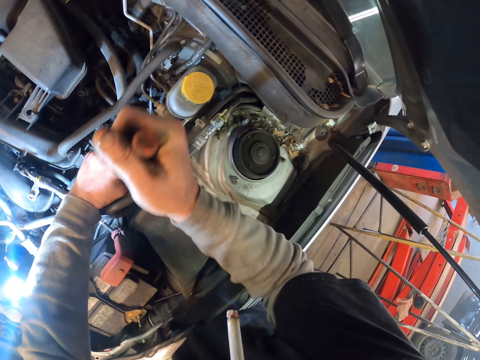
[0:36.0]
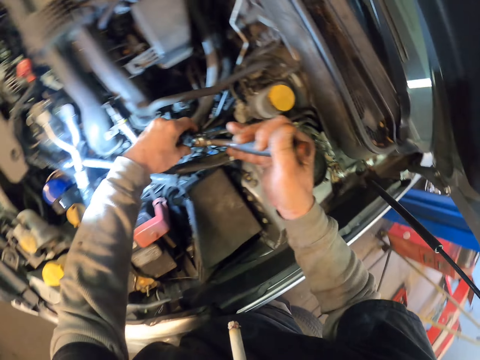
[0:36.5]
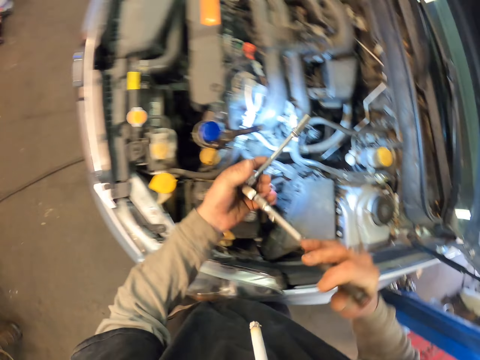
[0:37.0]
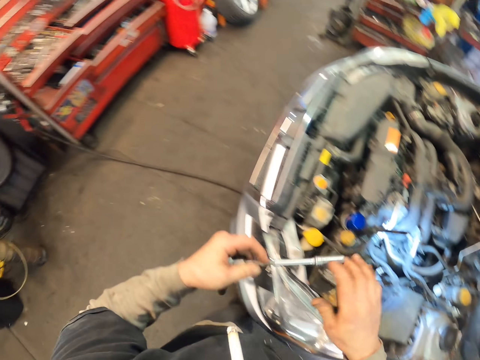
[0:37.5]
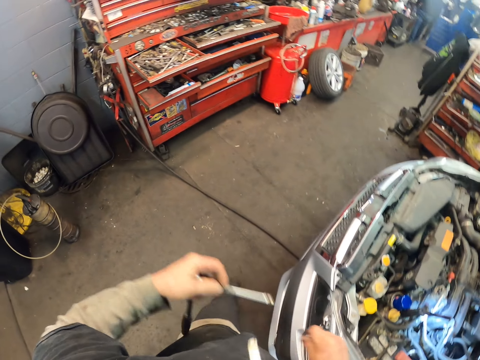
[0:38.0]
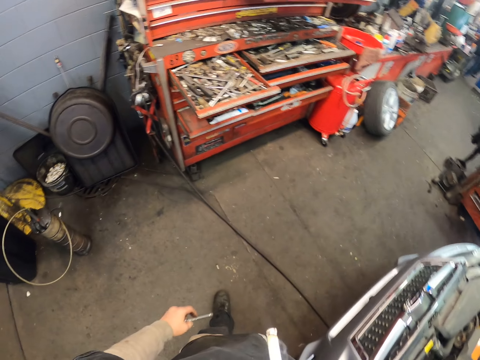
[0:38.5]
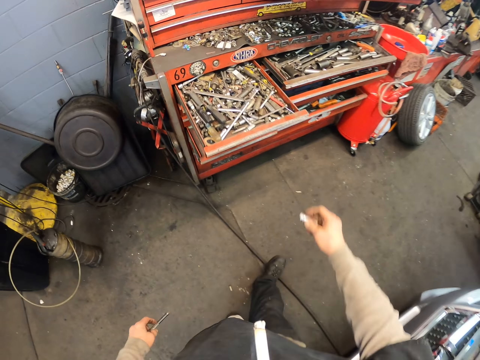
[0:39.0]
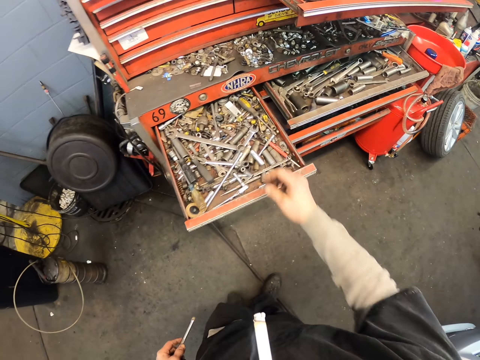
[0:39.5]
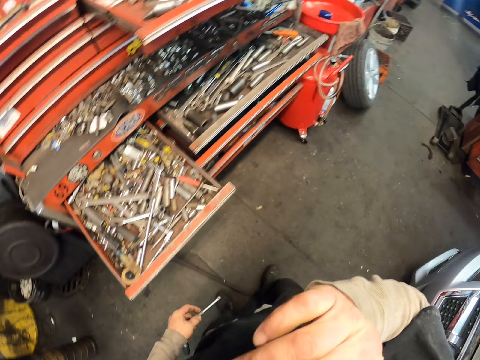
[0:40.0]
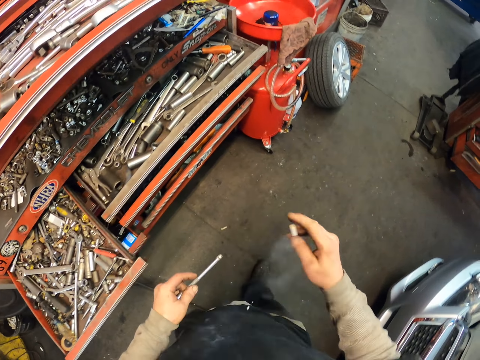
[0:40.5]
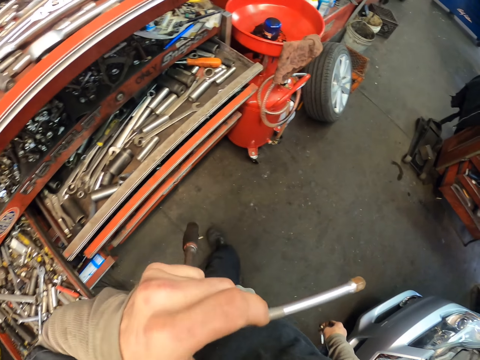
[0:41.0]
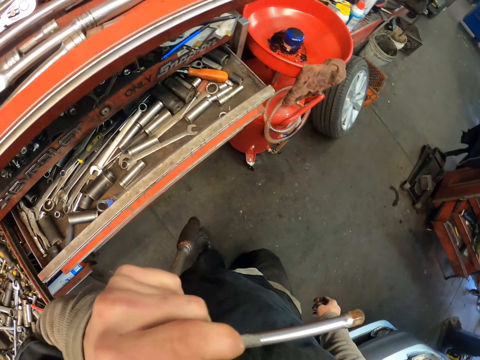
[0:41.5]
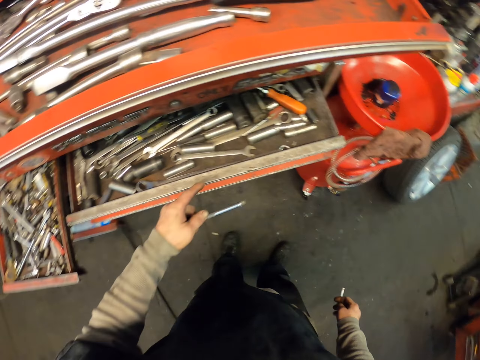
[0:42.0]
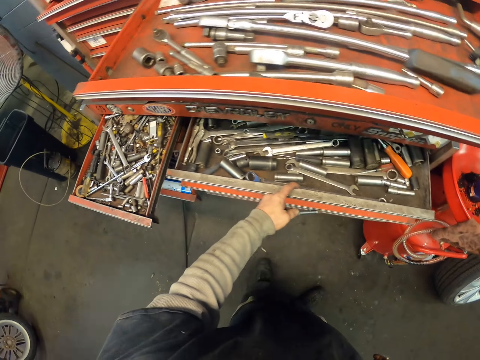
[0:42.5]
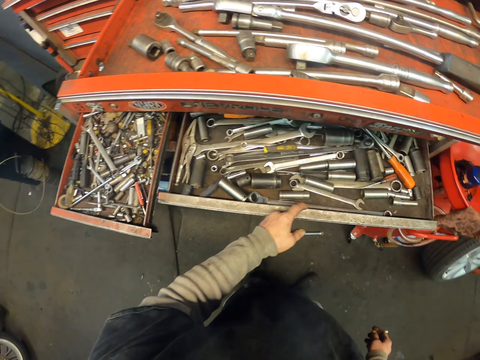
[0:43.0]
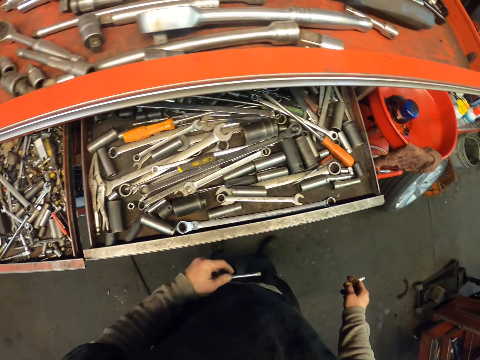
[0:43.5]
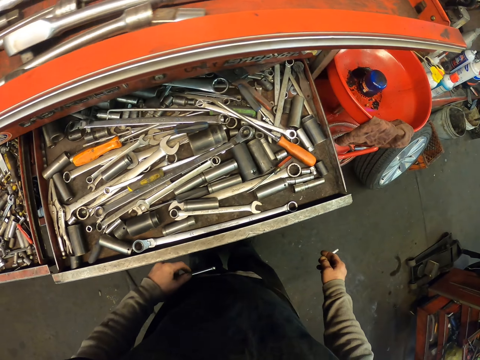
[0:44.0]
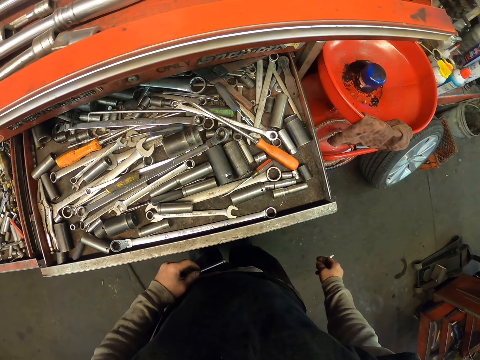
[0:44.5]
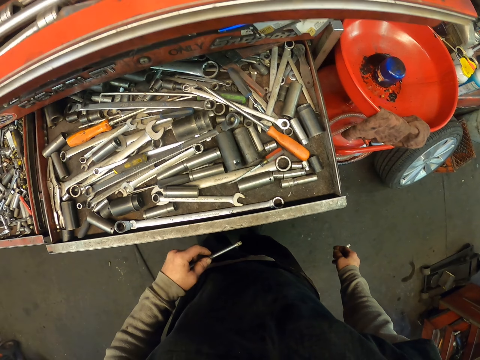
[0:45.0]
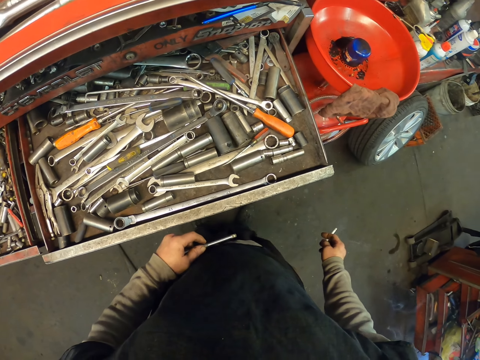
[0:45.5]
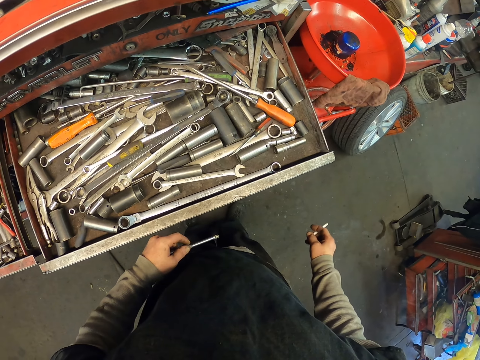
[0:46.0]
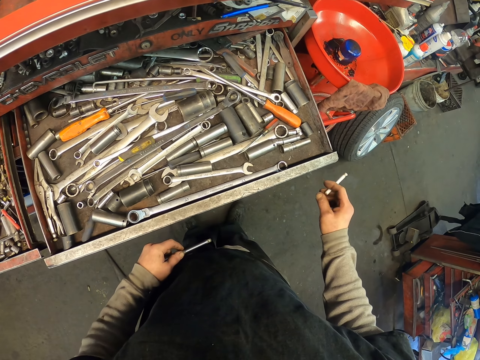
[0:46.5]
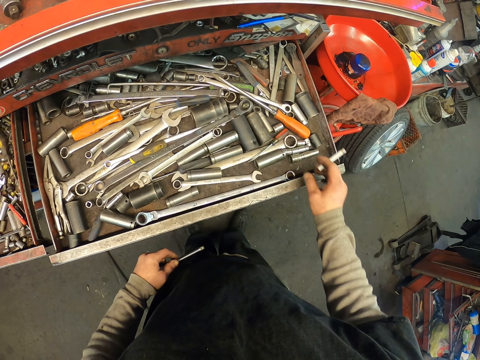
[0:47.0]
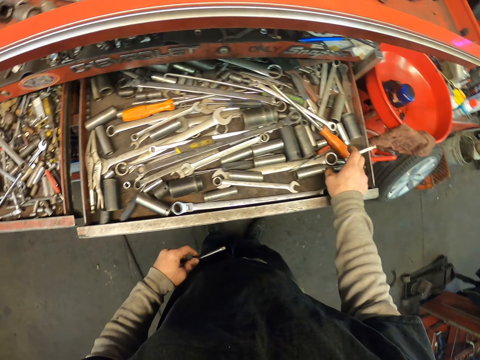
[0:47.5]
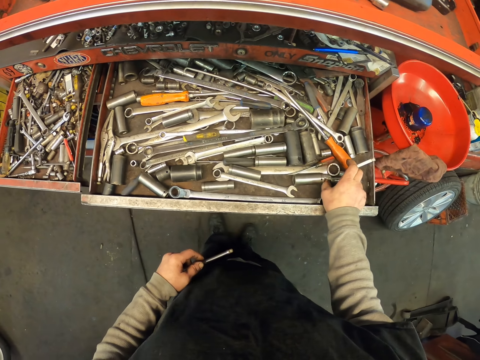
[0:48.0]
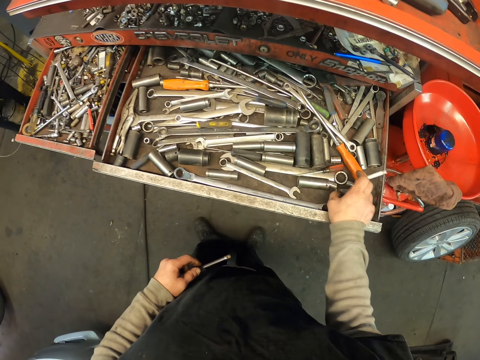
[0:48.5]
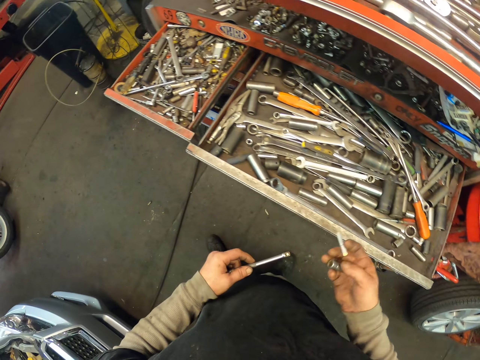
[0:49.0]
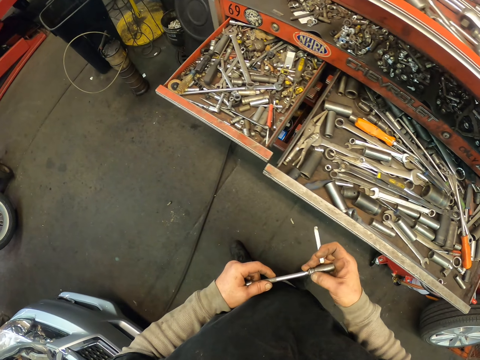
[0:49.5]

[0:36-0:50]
The camera wearer picks the bolt. They remove the socket from the T-shaped tool. They put the bolt in the tool box. They drop the socket in the tool box. They hold the face. They pull the tool box. They look at the tool box. They pick a socket from the tool box.

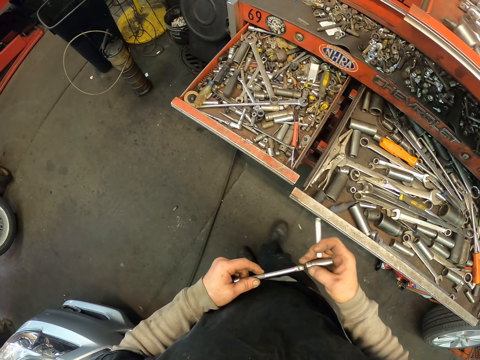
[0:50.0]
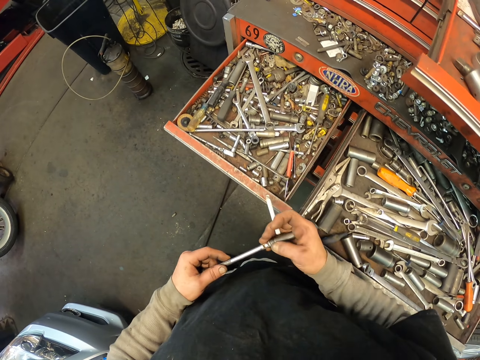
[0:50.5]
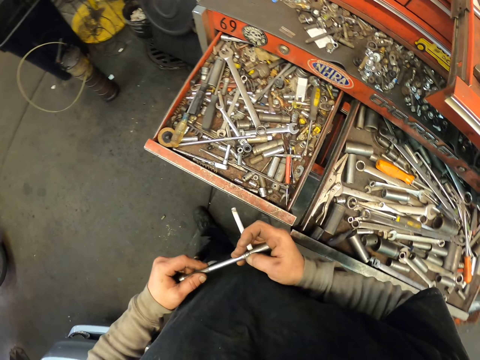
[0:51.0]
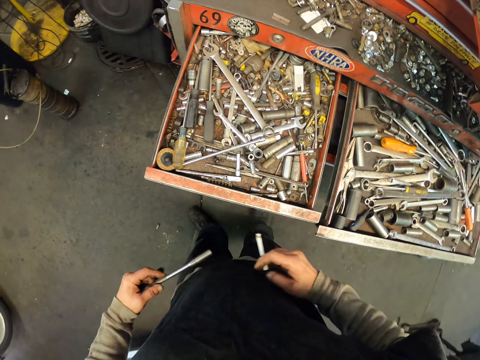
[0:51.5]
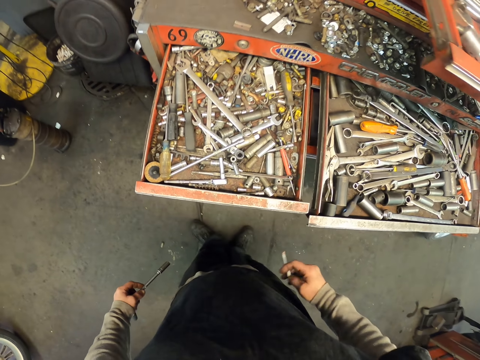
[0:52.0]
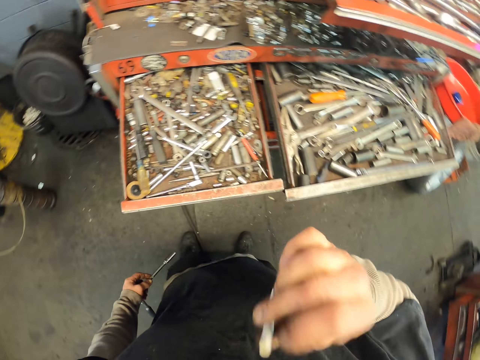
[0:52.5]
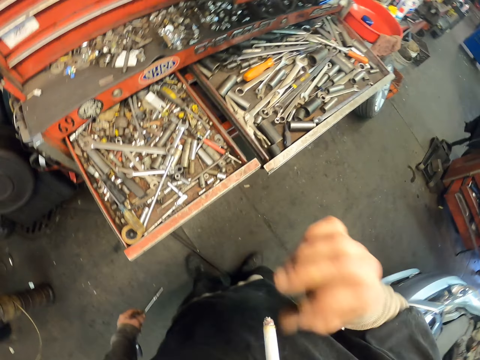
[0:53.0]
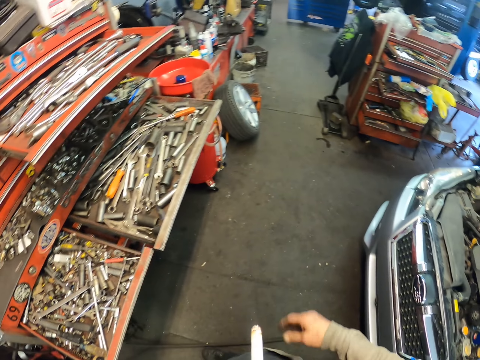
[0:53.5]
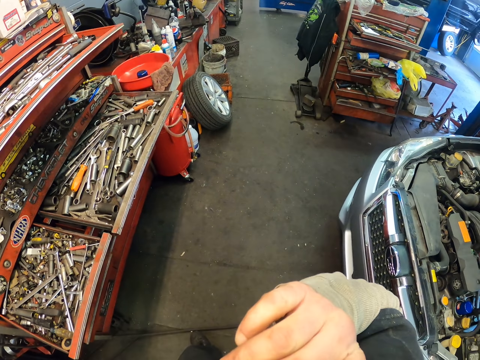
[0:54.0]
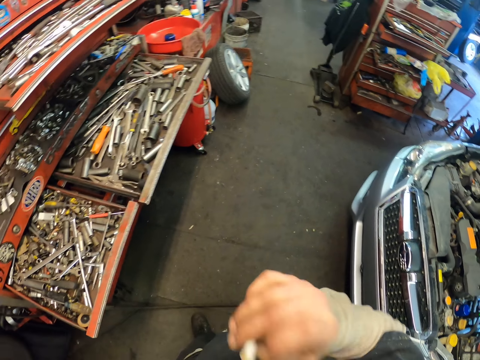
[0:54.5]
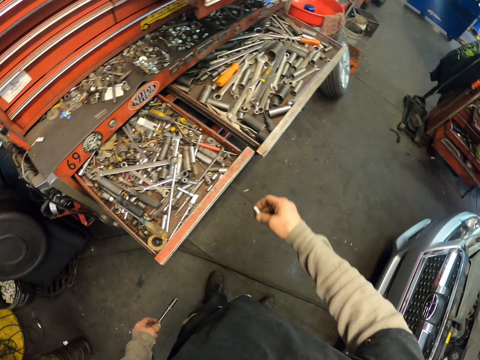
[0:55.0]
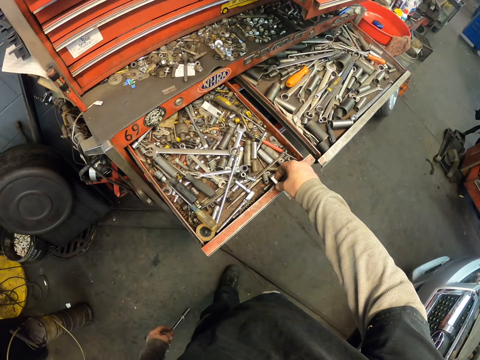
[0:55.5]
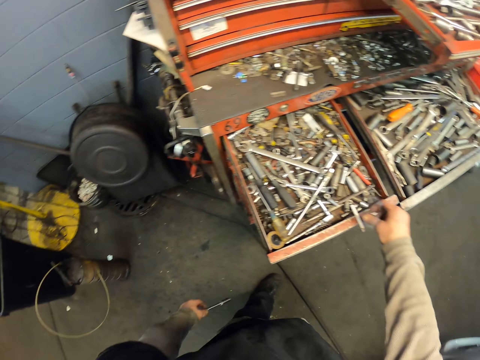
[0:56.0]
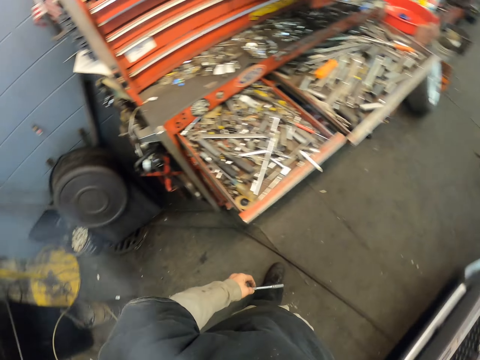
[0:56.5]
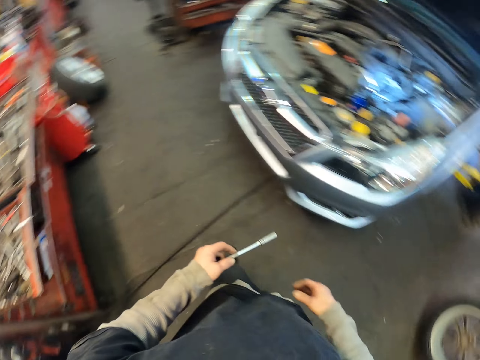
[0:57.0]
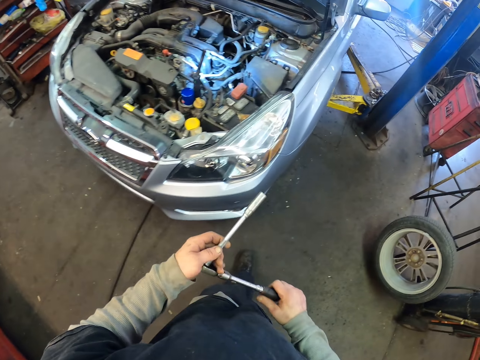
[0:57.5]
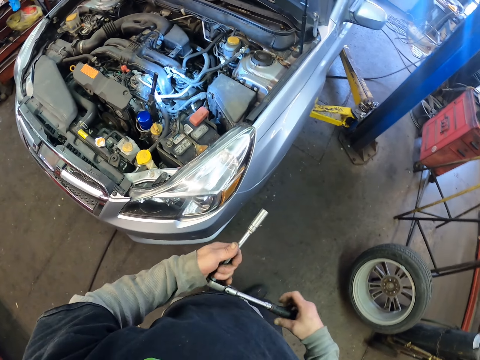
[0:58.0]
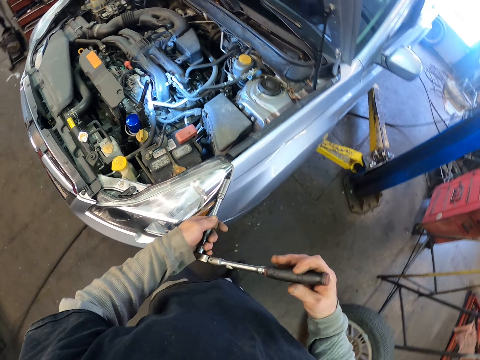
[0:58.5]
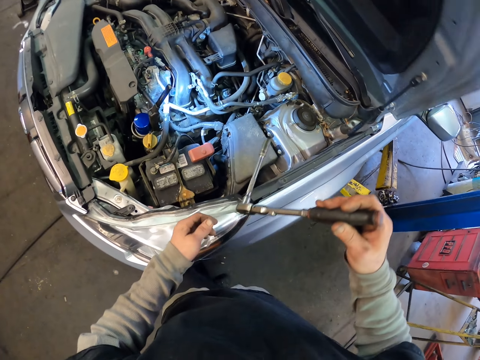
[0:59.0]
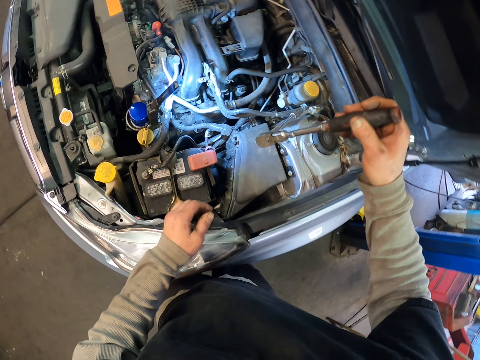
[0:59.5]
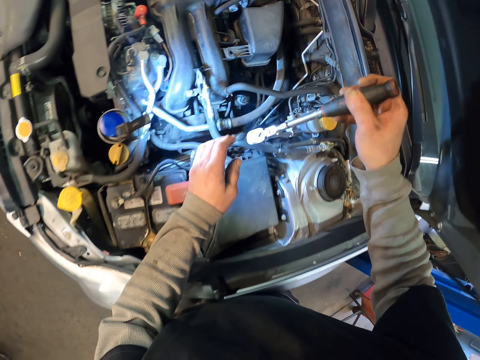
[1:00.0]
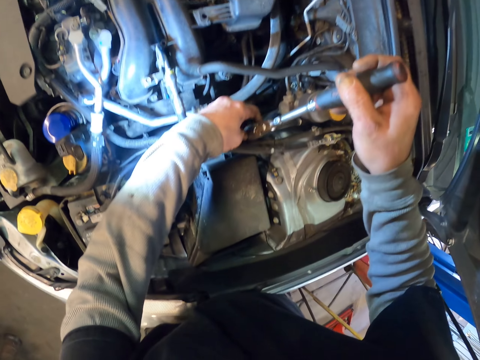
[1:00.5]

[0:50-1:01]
The camera wearer fits the socket in the T-shaped tool. They smoke the cigarette. They place the cigarette on the tool box.

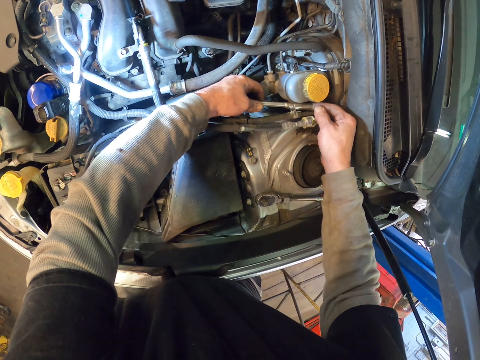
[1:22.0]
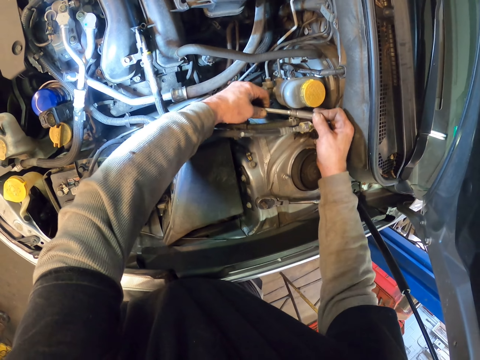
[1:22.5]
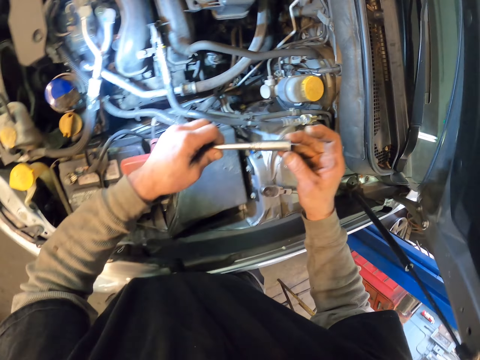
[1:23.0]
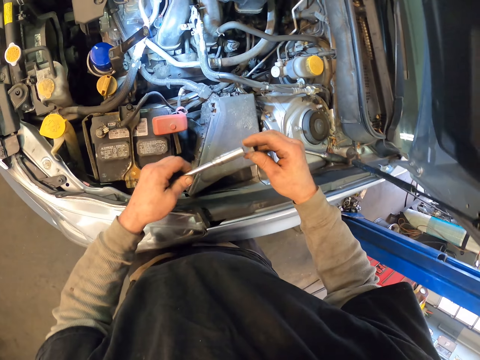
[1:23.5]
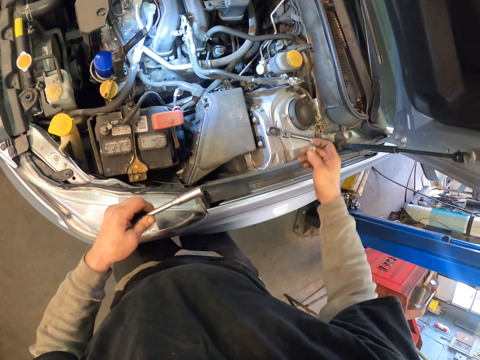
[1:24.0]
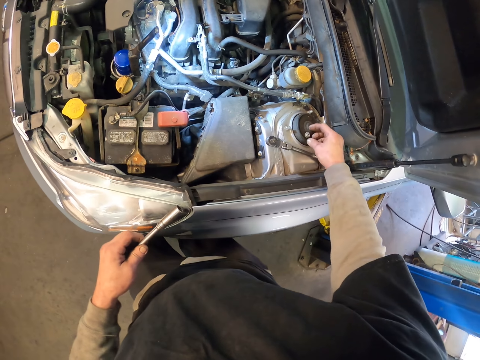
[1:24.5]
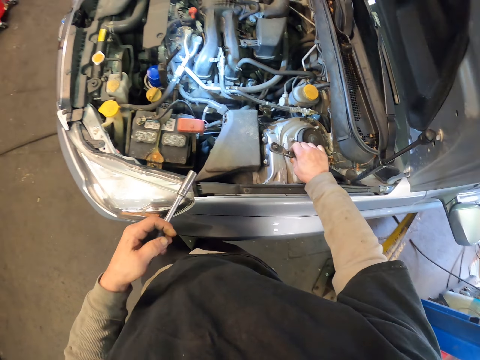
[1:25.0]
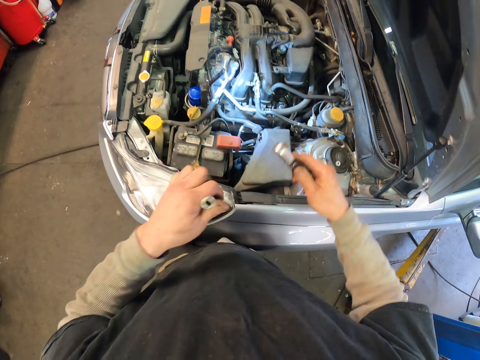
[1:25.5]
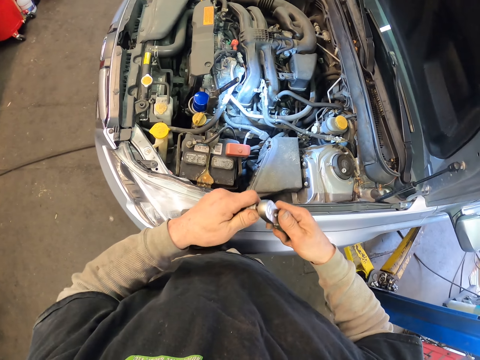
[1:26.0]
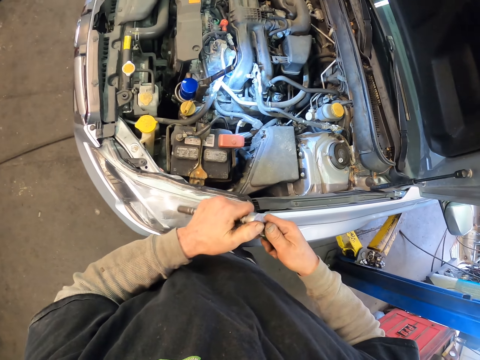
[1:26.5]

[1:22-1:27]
The camera wearer removes a nut from the socket. They drop the nut on the bonnet. They fix the T-shaped socket.
